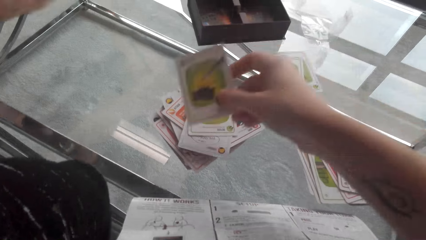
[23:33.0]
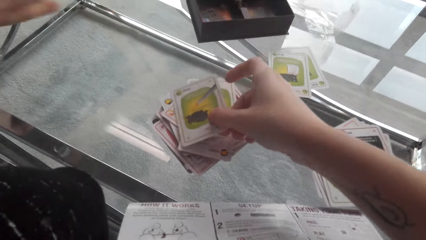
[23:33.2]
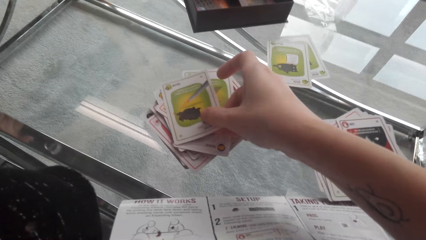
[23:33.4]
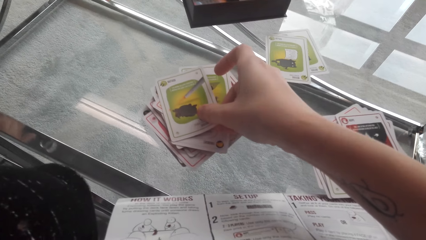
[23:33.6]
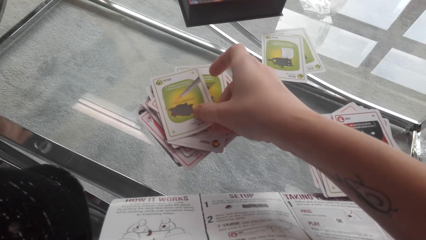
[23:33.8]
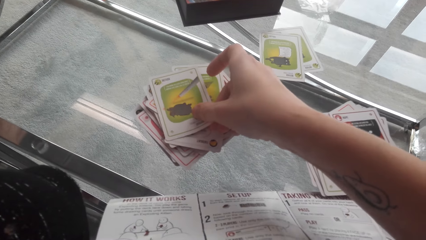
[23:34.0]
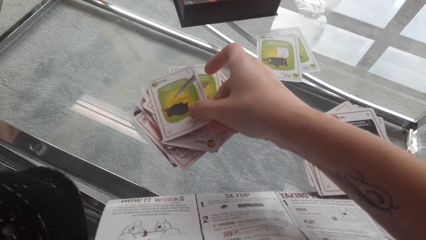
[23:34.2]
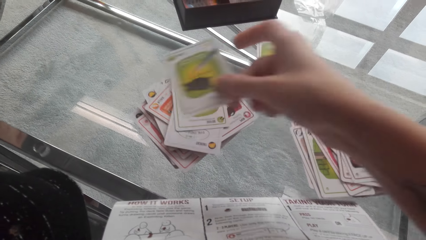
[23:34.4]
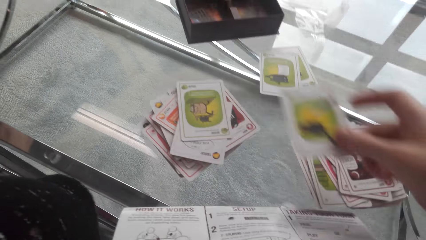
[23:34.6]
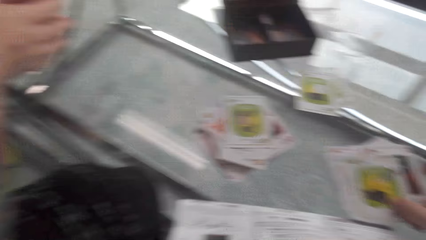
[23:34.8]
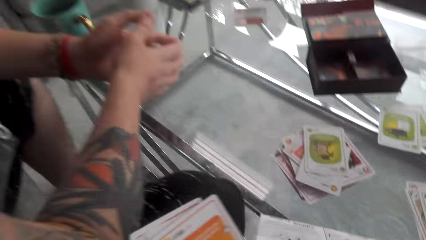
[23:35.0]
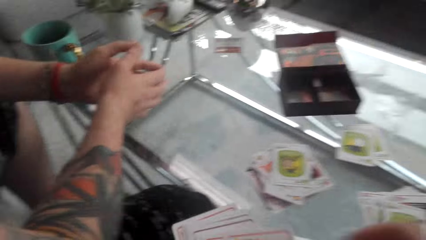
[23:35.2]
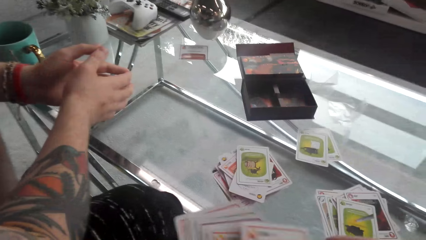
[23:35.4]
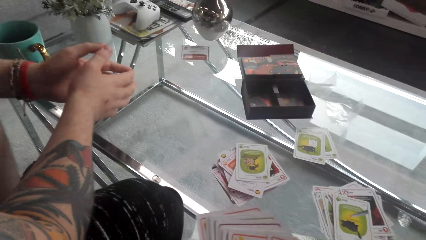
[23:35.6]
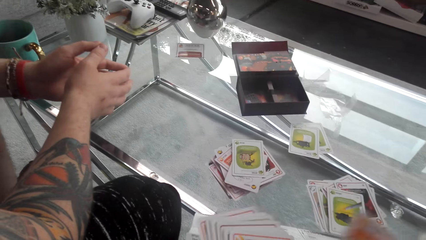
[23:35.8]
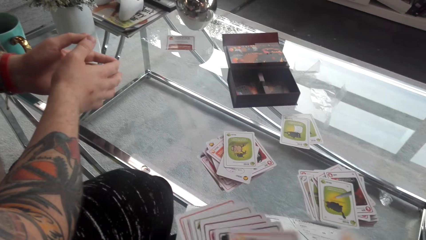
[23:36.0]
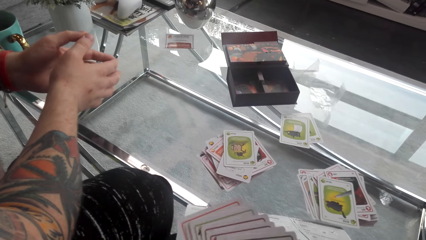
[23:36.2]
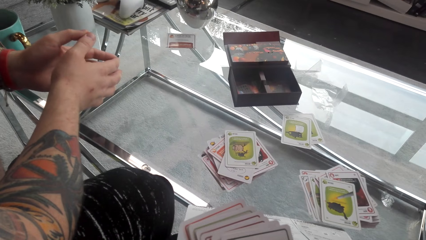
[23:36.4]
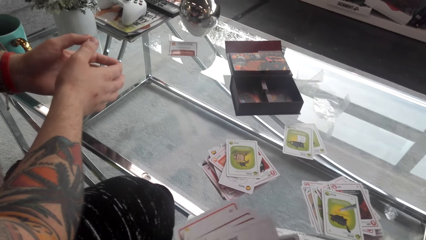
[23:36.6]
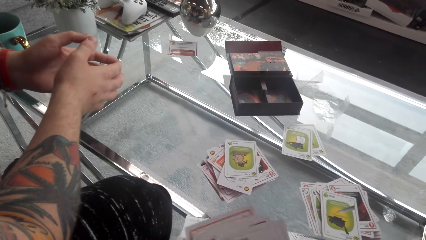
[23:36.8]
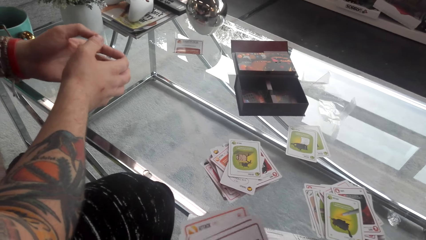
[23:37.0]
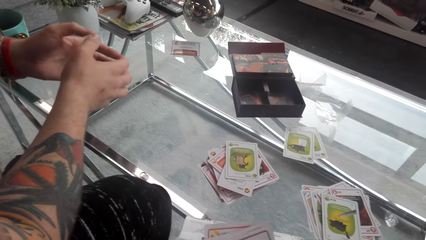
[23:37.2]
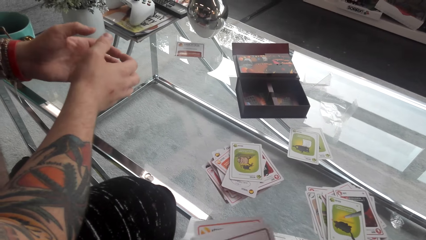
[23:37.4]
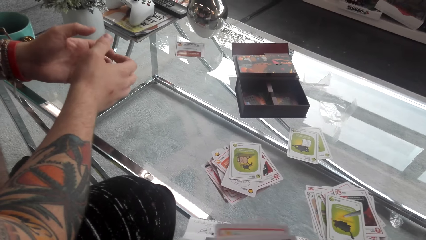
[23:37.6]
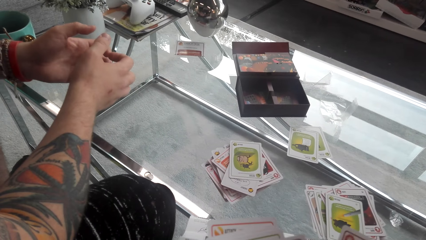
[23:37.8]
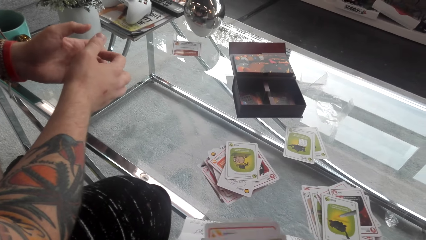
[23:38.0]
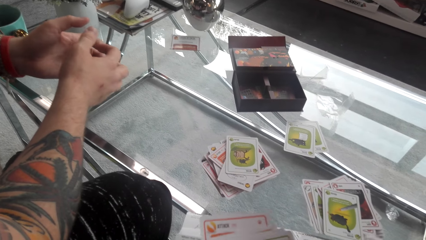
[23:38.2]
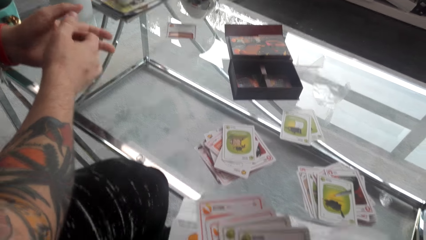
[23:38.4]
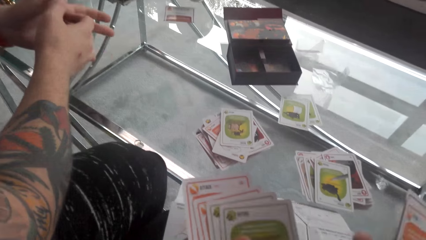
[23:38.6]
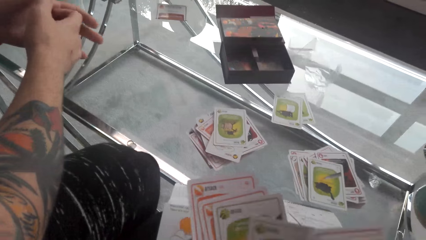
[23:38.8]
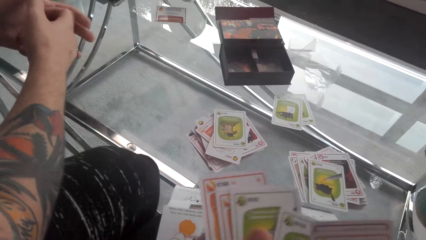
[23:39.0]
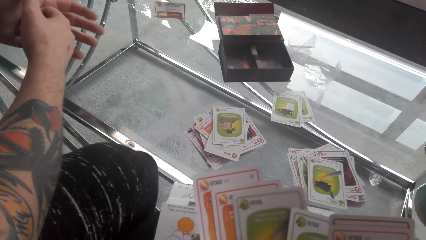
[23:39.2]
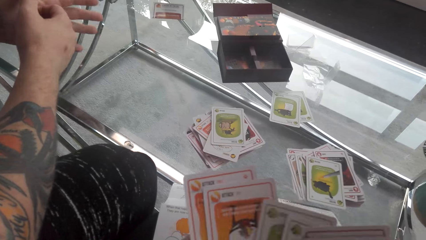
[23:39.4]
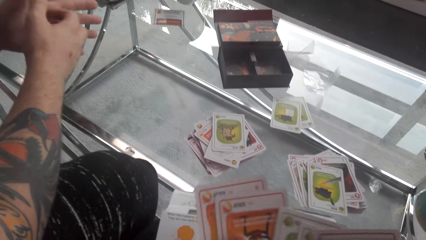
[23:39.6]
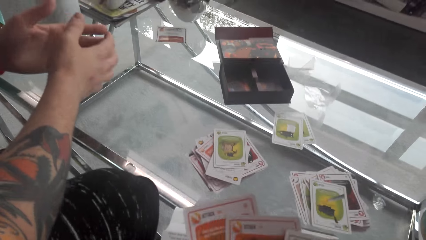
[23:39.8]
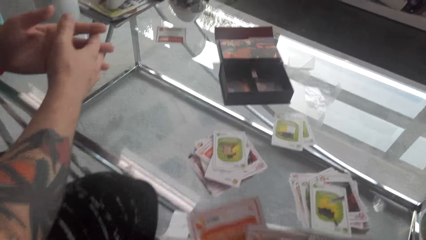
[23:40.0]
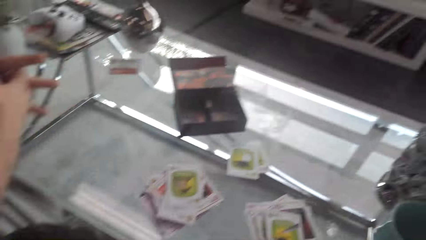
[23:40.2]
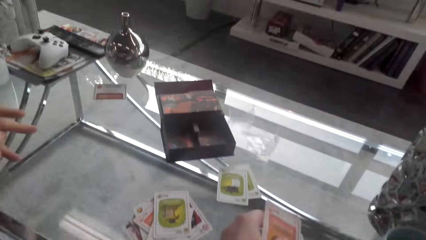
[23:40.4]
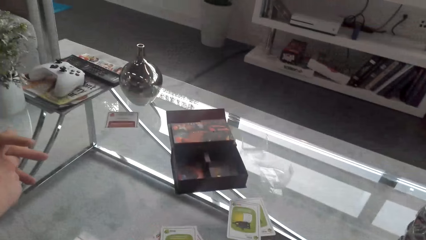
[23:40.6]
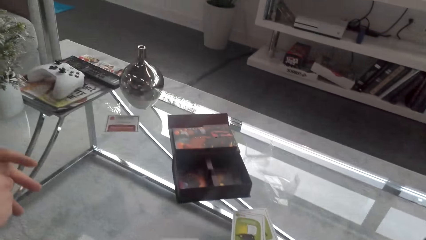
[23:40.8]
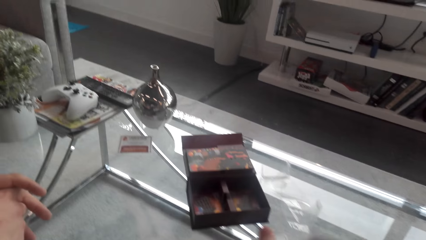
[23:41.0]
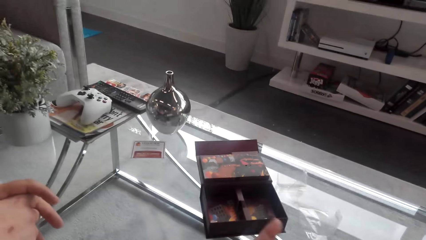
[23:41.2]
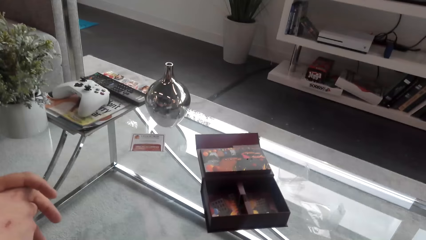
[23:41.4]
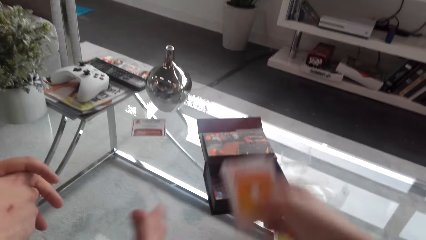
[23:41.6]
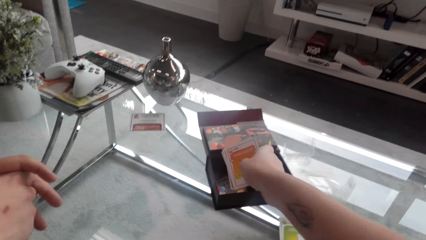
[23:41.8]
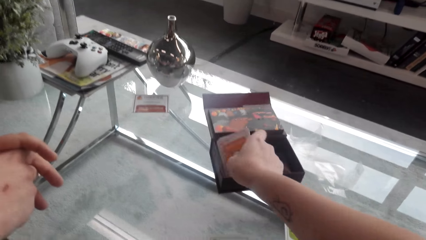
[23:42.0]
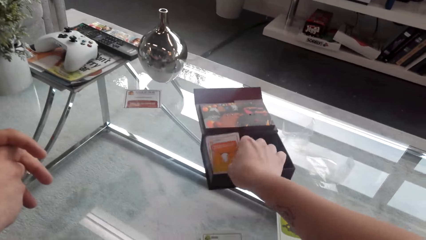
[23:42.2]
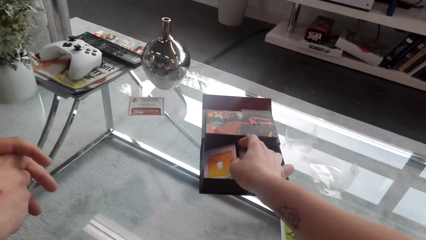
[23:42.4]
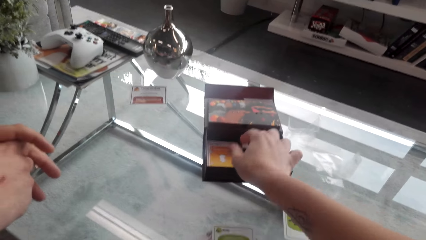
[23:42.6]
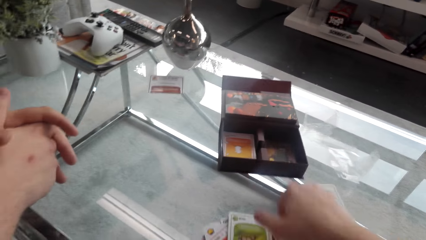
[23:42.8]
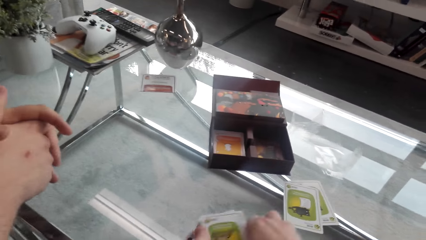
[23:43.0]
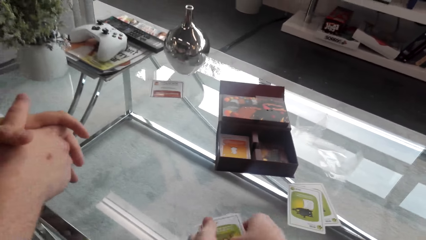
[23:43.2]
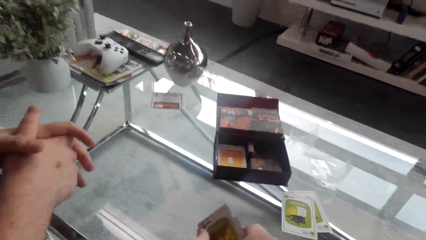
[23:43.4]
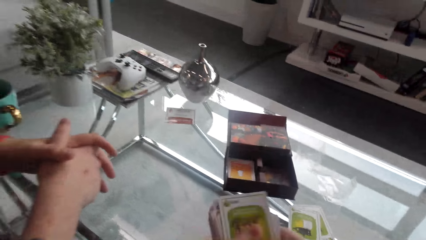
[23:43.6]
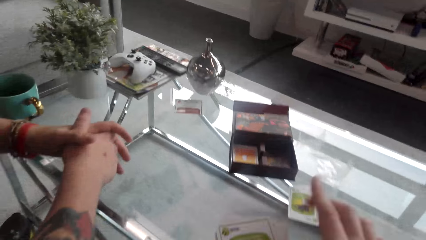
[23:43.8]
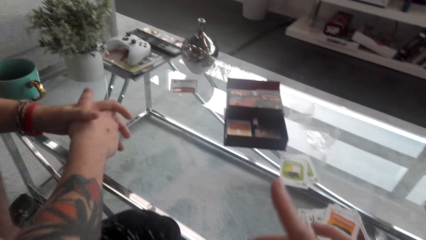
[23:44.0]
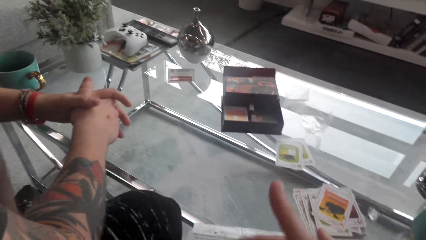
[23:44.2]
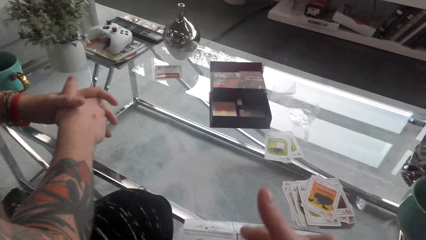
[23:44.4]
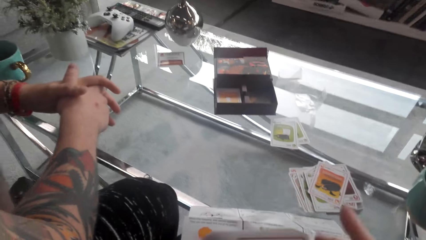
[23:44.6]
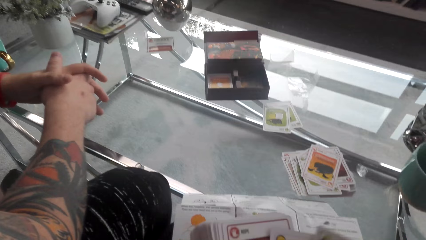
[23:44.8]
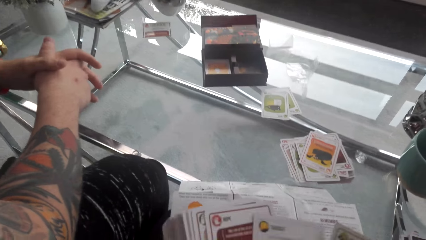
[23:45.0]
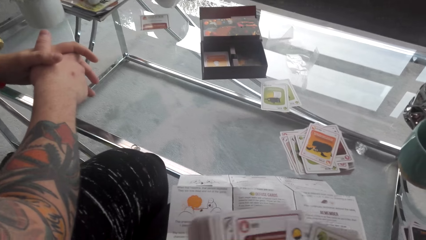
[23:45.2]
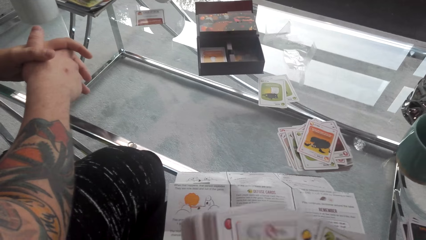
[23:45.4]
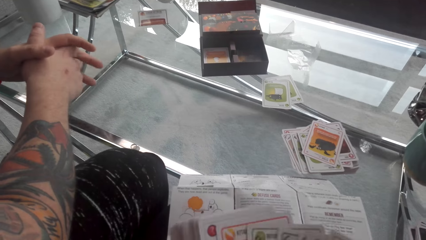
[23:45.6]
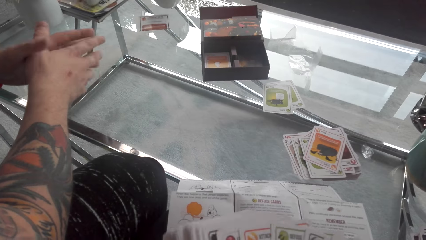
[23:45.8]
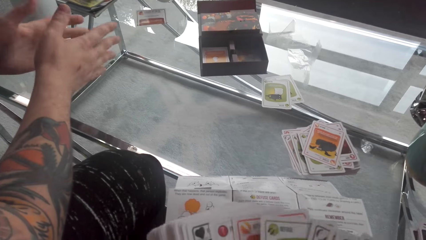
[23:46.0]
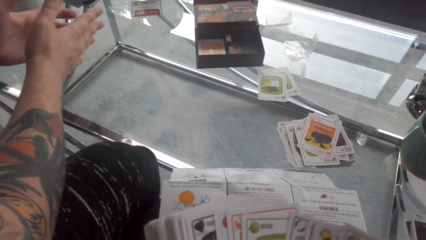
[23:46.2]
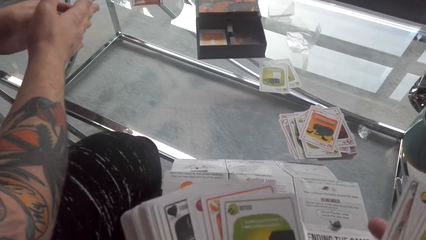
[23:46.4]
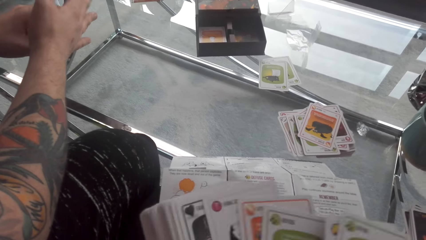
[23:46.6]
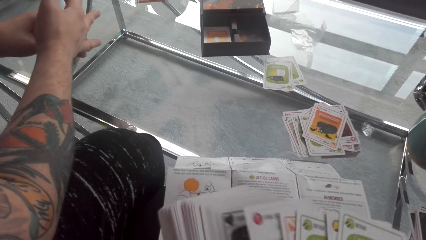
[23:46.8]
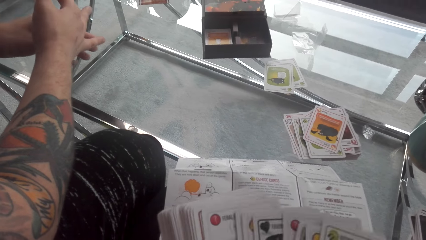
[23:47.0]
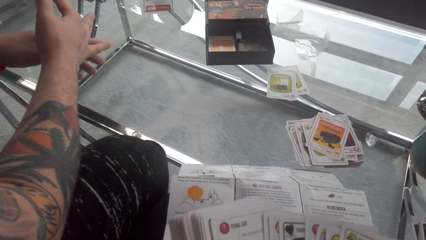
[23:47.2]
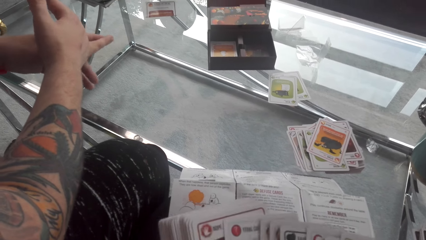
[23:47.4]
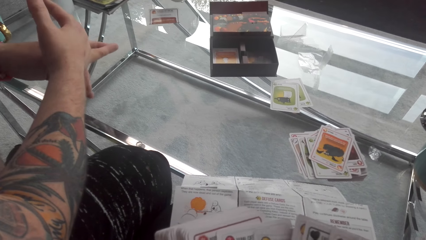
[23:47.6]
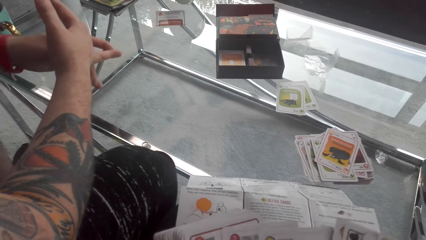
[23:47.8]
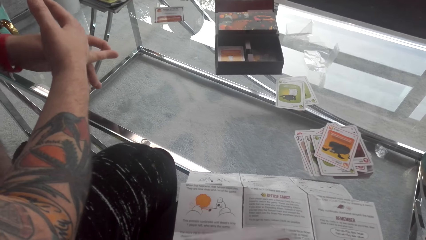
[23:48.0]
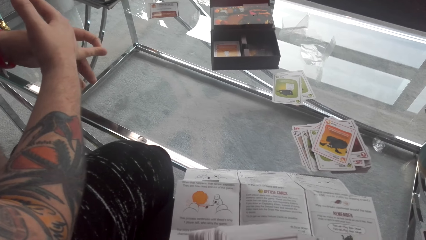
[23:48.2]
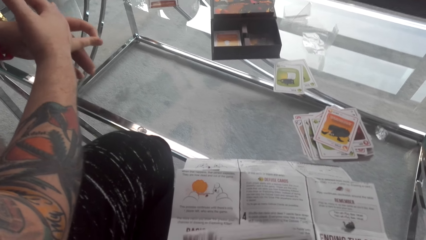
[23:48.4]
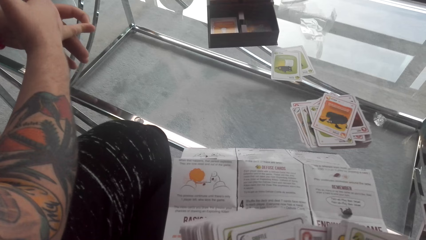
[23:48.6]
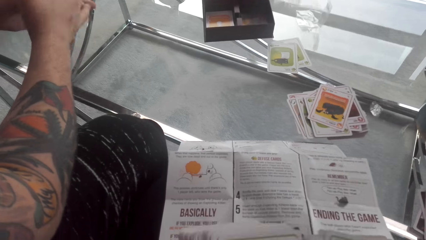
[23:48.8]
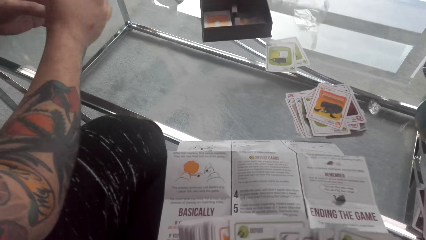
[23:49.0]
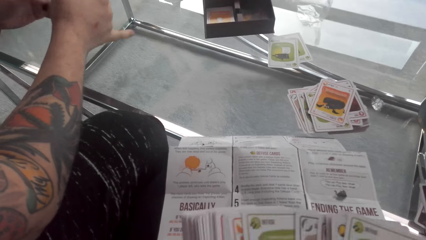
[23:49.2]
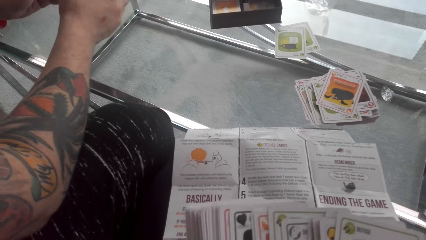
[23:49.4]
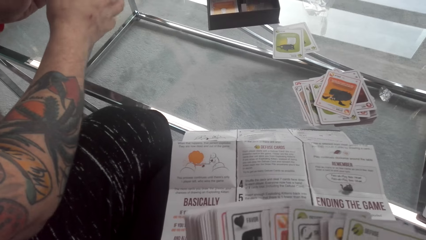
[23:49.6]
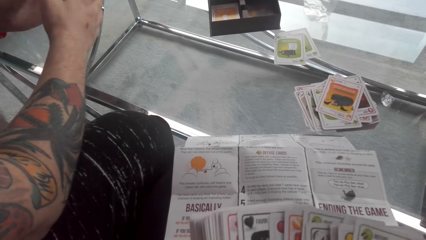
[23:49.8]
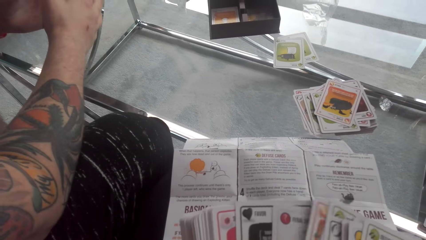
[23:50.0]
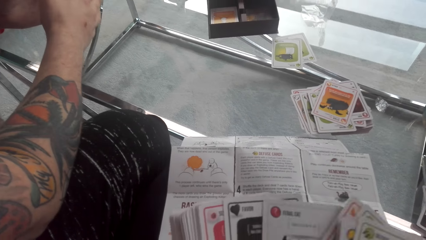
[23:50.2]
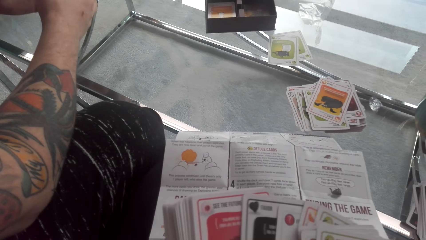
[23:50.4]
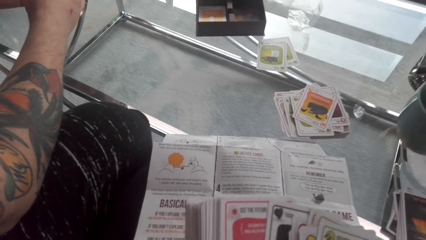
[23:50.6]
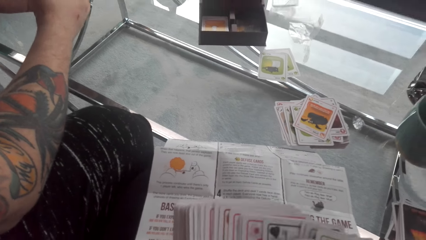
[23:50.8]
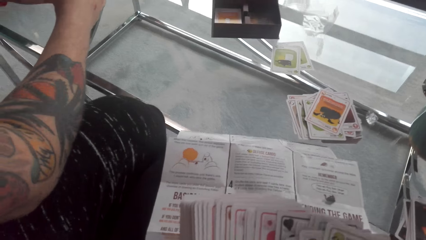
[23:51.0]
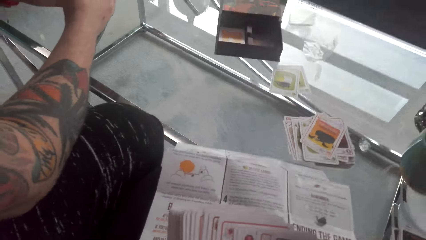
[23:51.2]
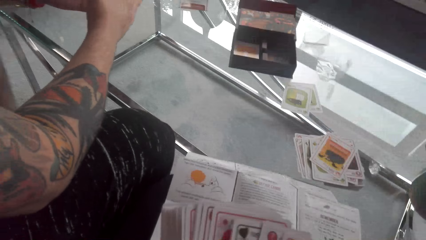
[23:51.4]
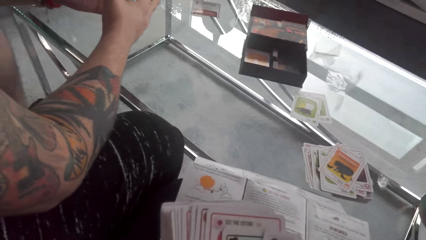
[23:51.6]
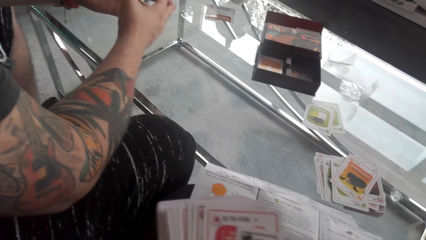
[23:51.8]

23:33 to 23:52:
The camera wearer reads on the piece of paper. They play the matching card game. They place cards on the table. They interact with a man. They put cards on the table. They put cards in the box. They pick cards from the table. They shuffle cards.
